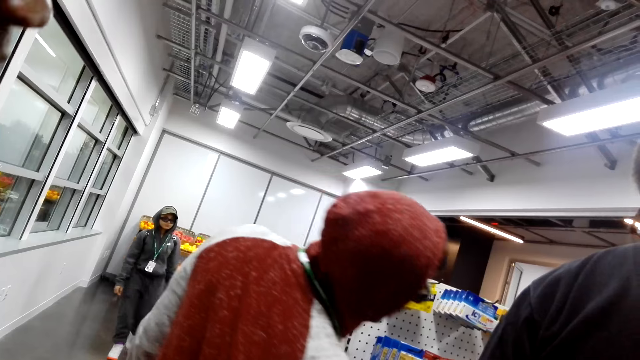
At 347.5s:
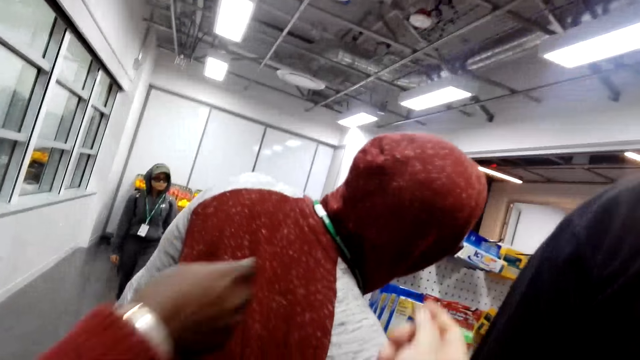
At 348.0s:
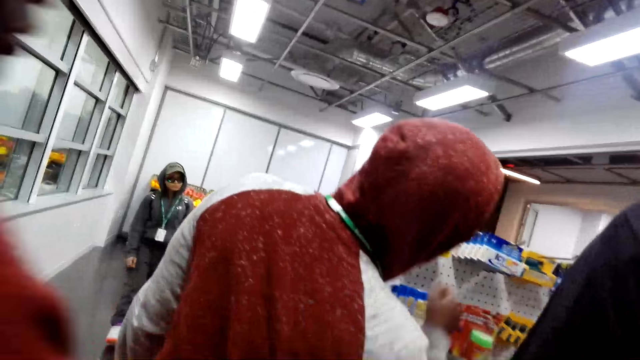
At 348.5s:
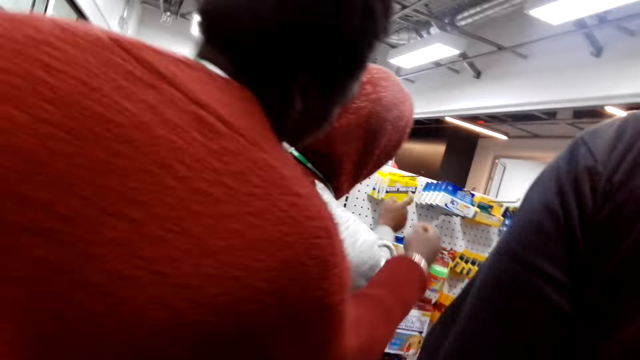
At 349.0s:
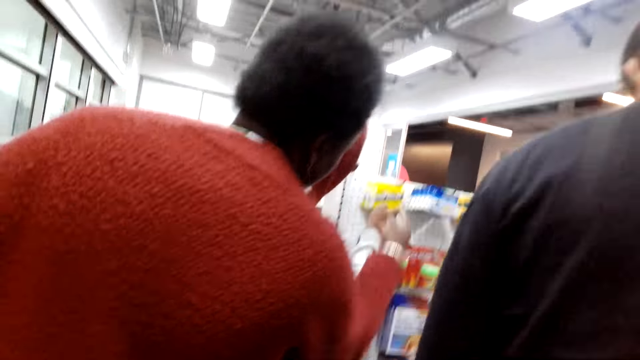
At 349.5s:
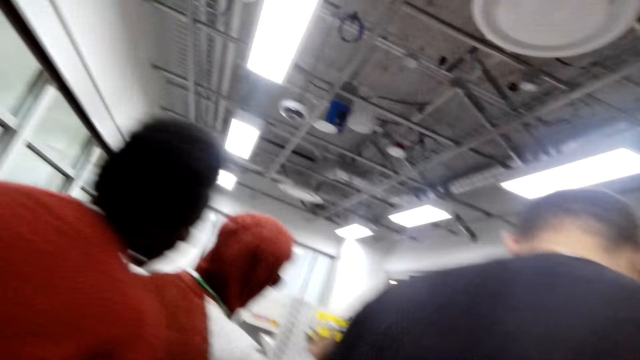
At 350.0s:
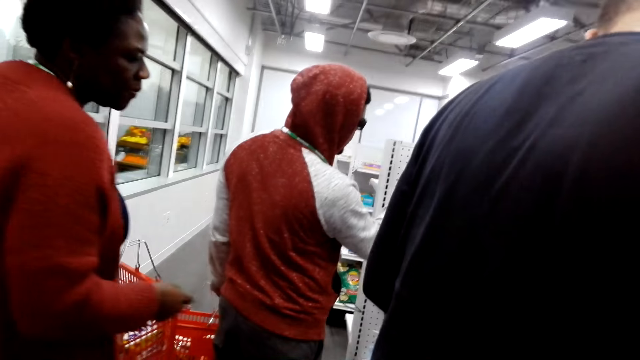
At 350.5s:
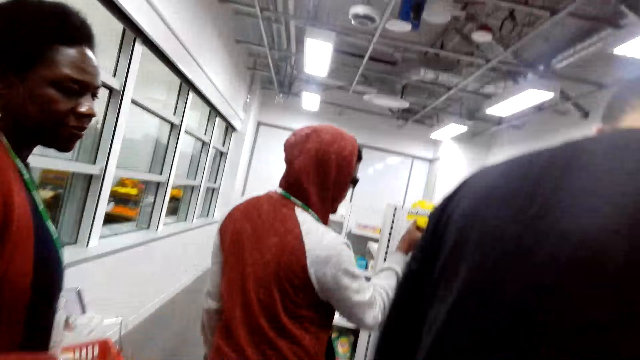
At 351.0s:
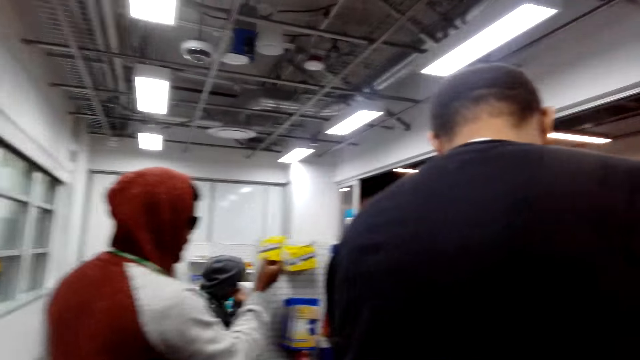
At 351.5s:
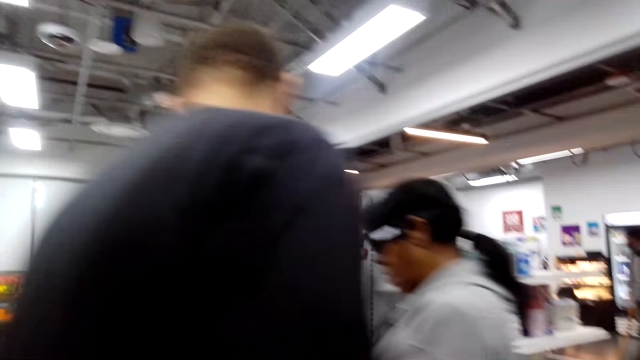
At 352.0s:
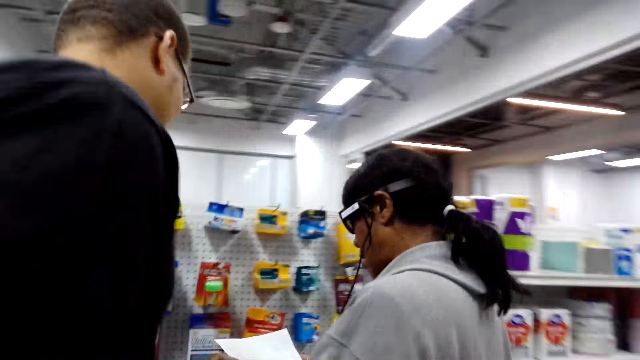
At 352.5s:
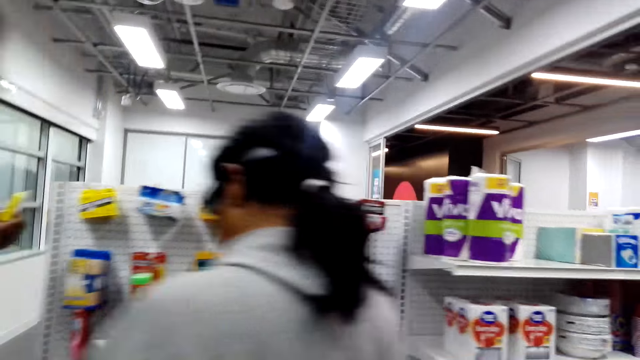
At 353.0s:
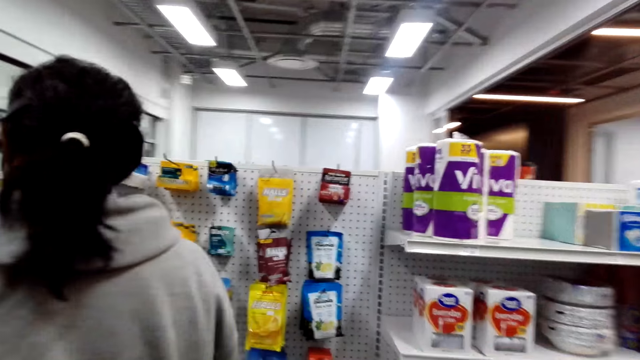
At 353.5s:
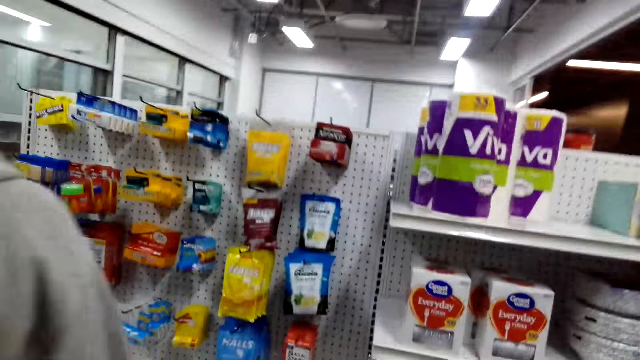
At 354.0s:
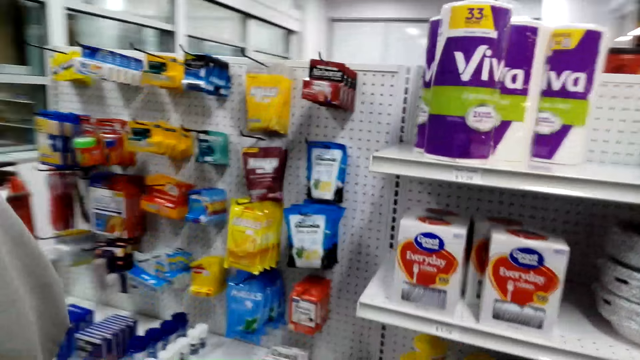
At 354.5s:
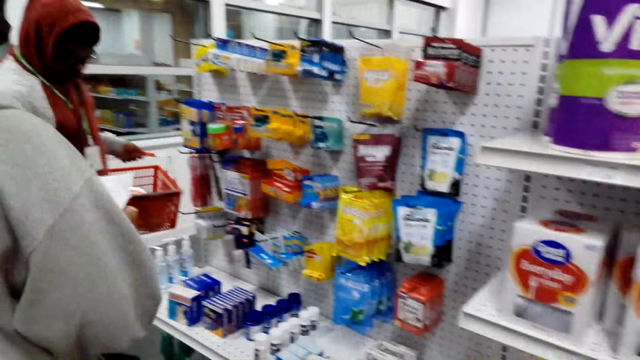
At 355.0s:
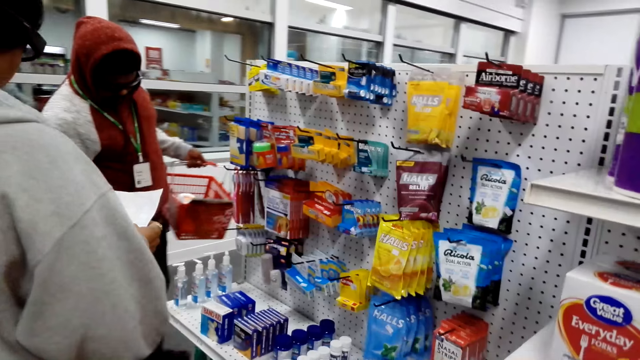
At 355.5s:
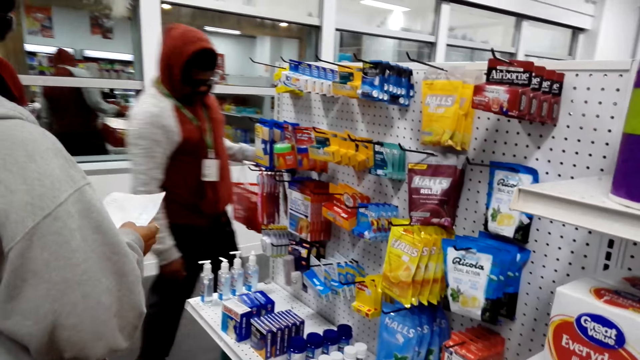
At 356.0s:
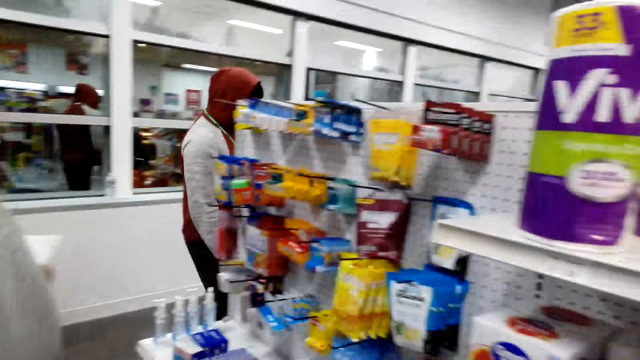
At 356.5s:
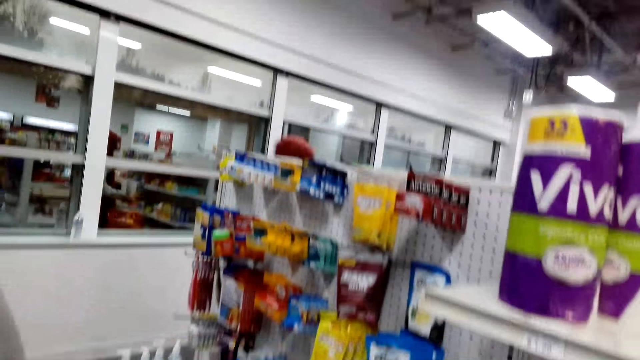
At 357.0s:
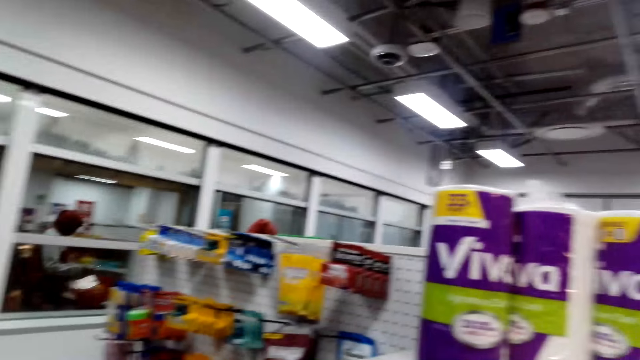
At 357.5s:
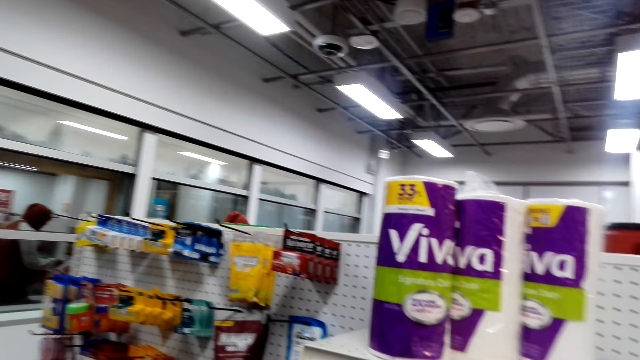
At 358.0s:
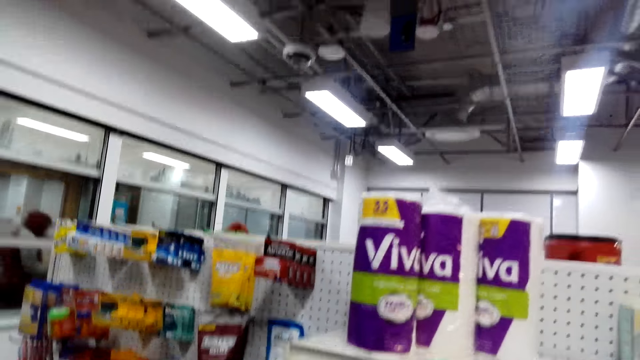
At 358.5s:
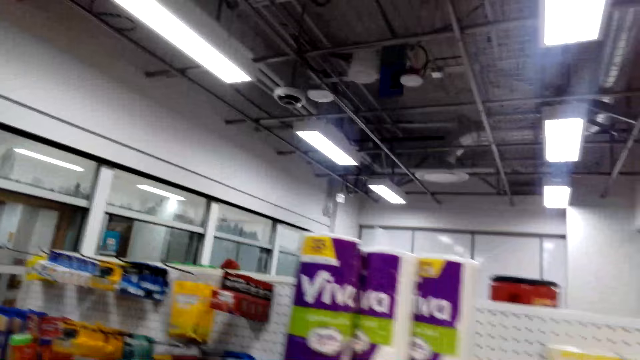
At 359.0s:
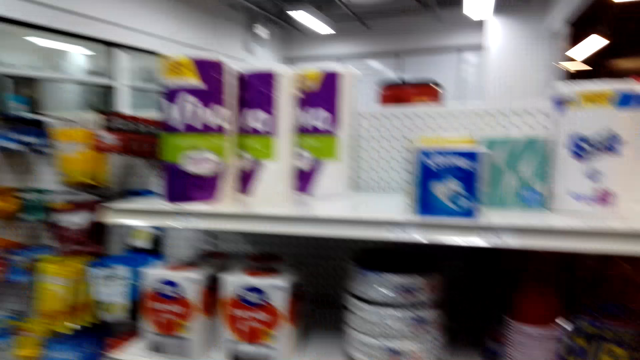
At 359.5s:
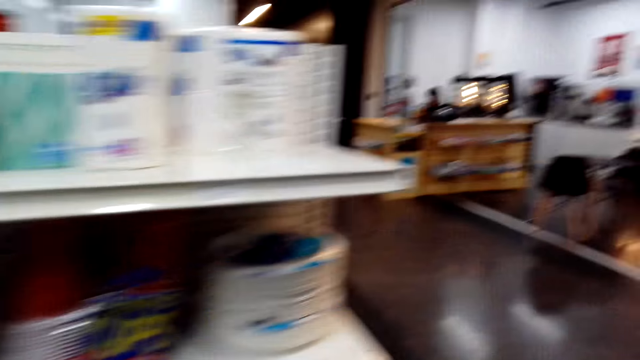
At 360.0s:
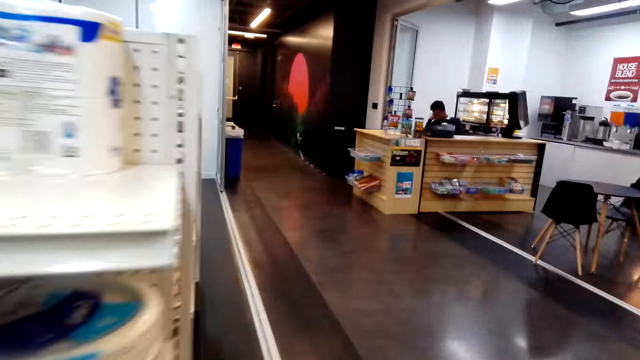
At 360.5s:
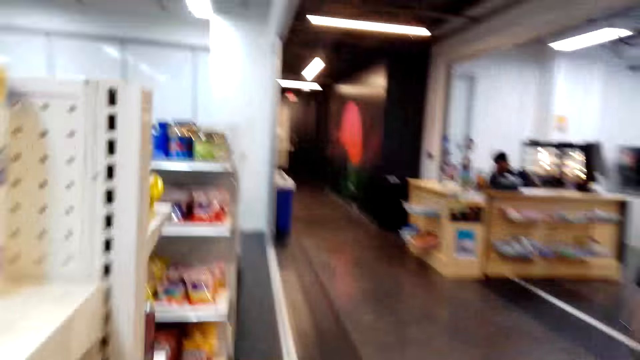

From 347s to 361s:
A woman points at the items on the shelf. The camera wearer converses with the woman. They walk around the supermarket. They look around the supermarket. They walk around the supermarket.

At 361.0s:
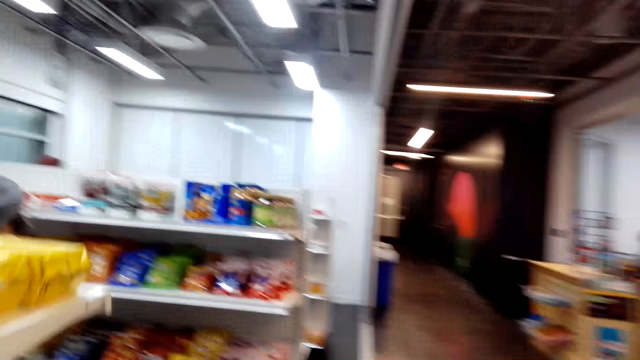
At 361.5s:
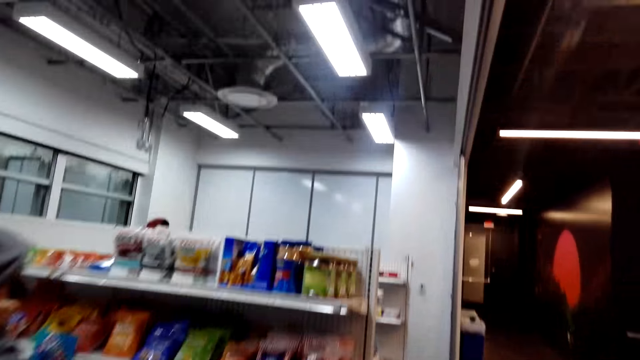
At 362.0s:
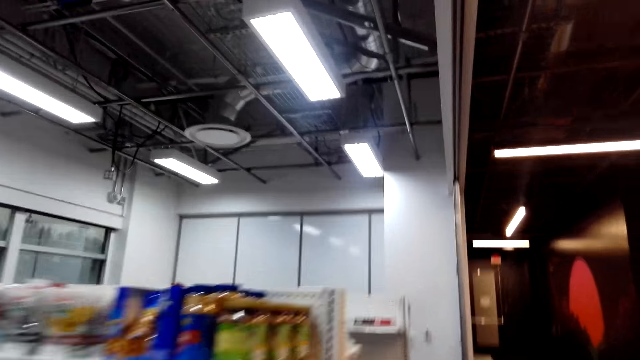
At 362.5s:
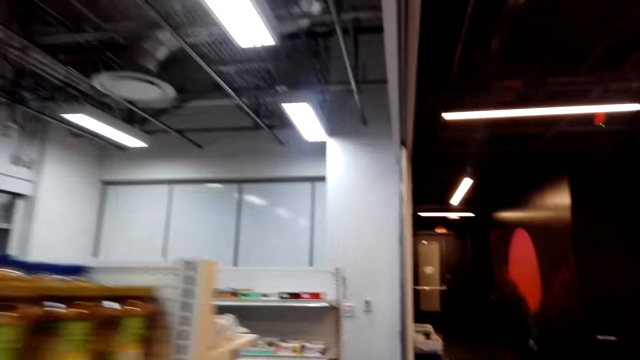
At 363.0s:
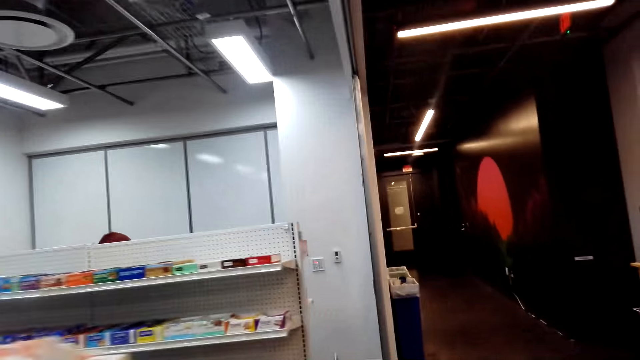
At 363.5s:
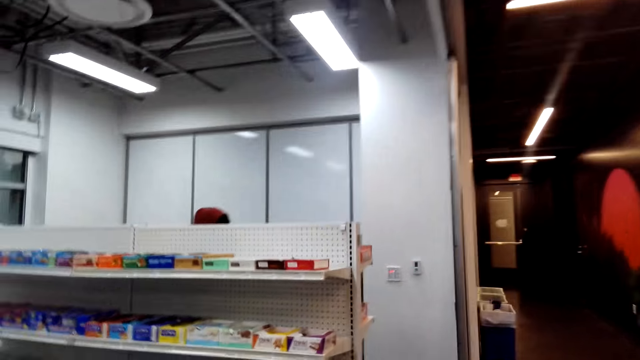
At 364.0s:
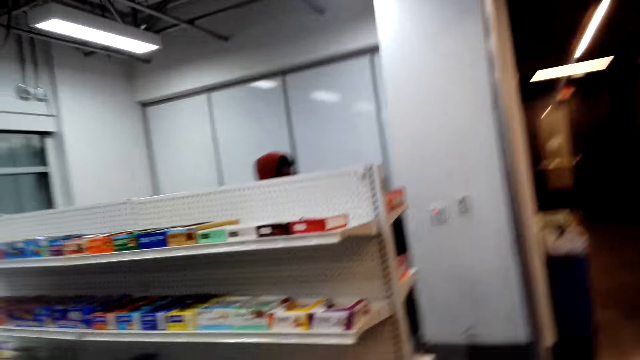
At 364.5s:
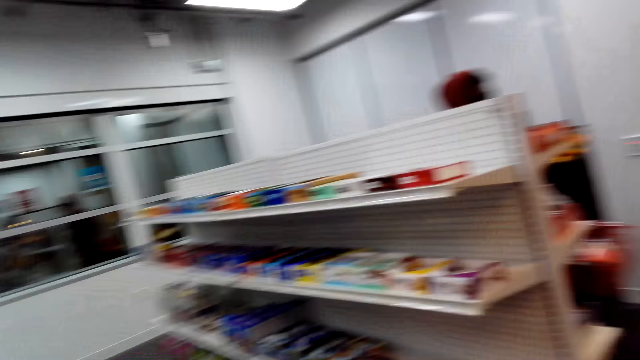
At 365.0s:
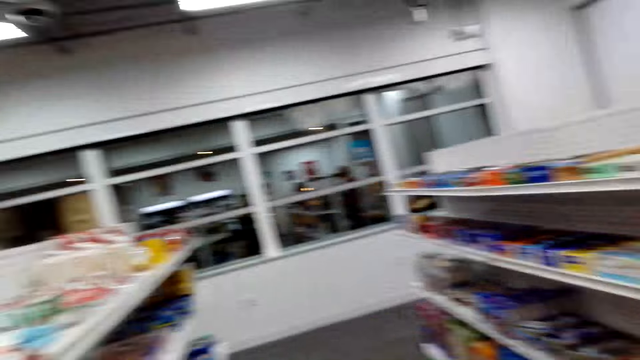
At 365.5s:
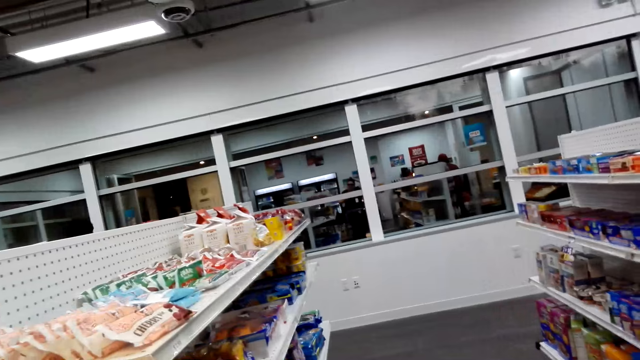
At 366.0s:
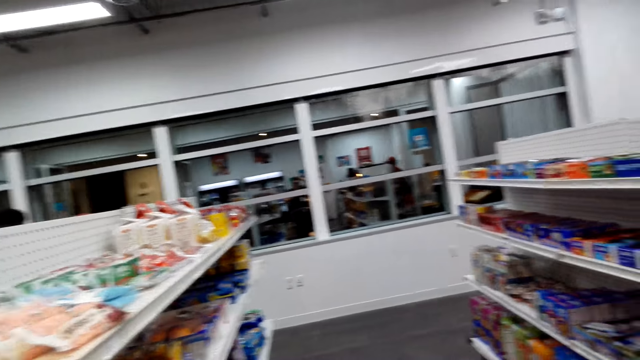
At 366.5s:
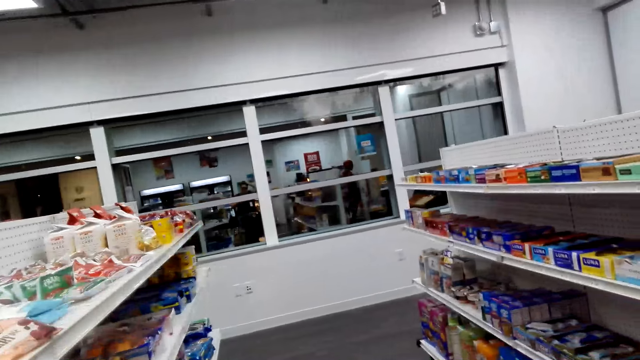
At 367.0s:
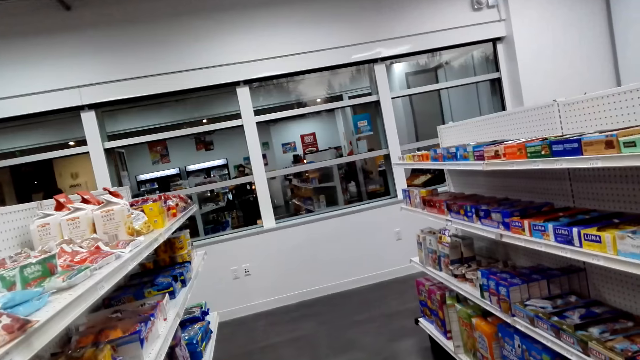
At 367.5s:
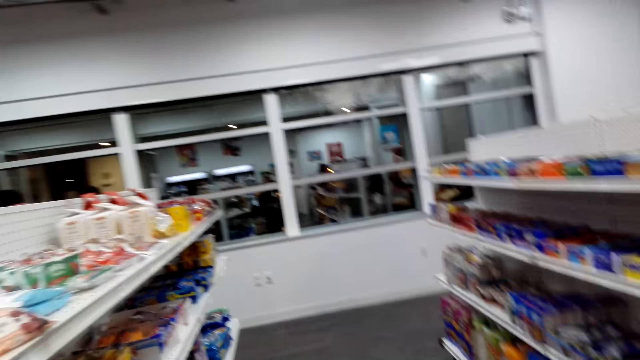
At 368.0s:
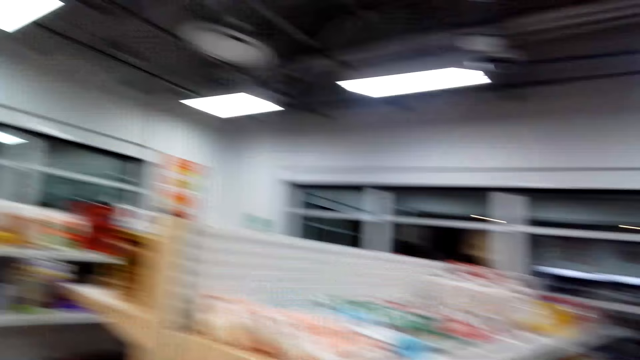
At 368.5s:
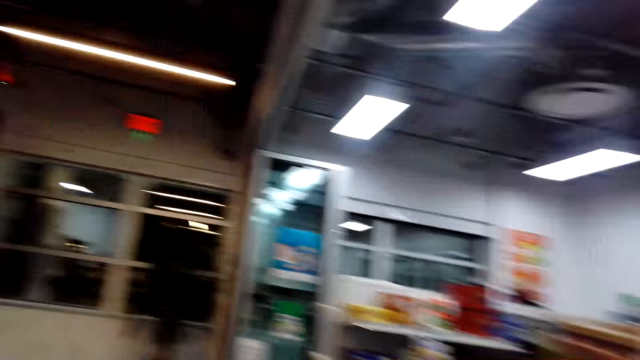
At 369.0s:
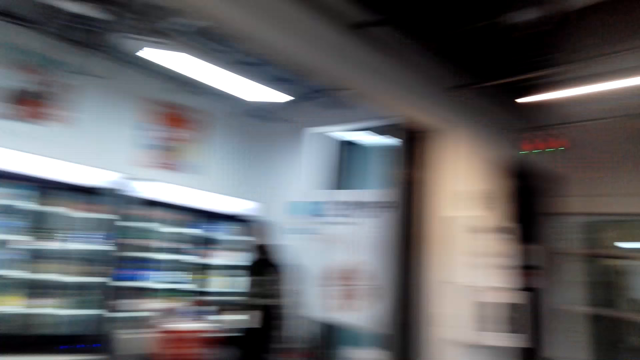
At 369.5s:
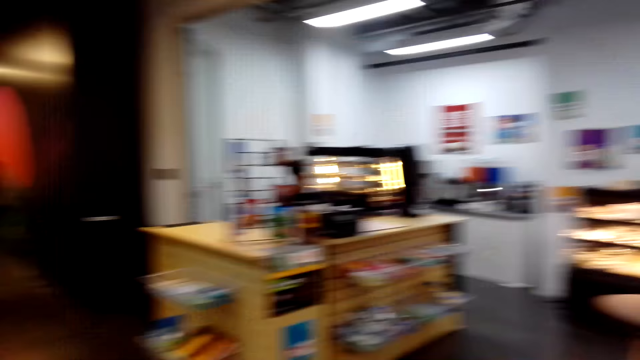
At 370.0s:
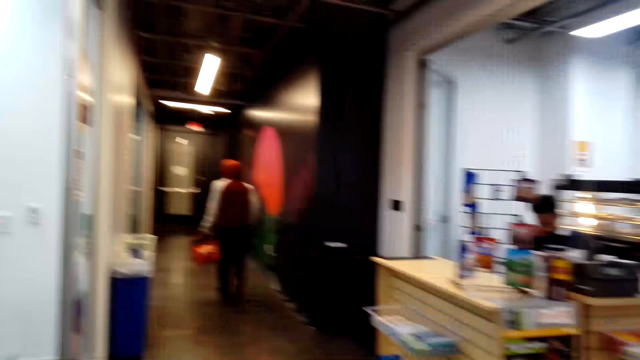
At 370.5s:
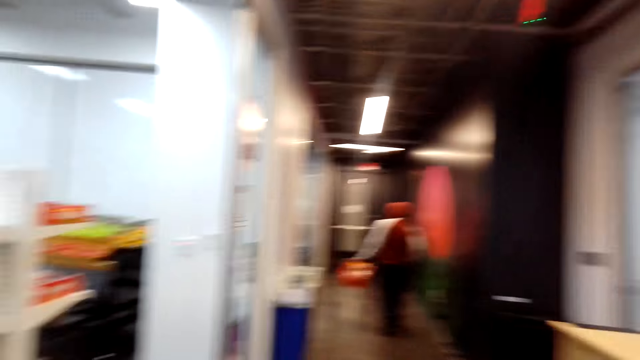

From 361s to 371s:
The camera wearer converses with a woman. They walk around the supermarket. They look around the supermarket.
